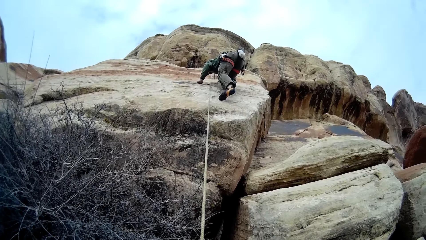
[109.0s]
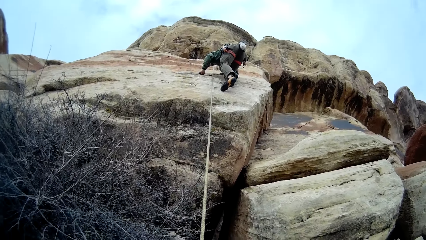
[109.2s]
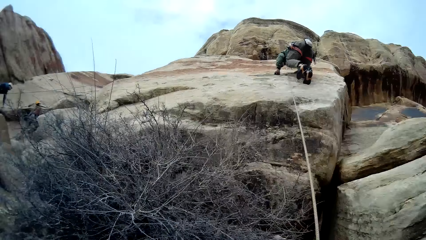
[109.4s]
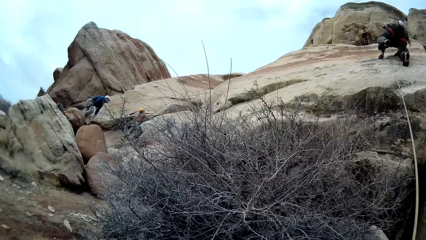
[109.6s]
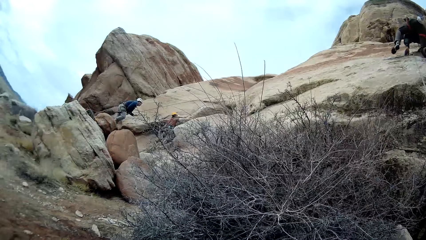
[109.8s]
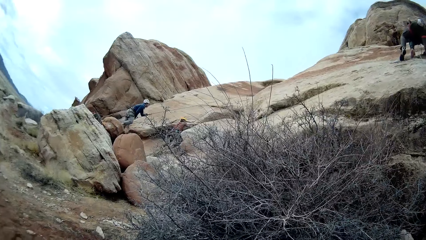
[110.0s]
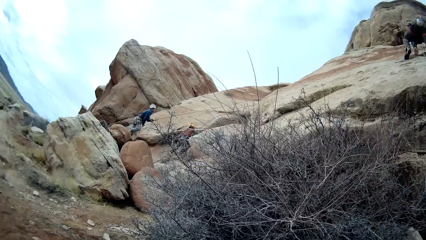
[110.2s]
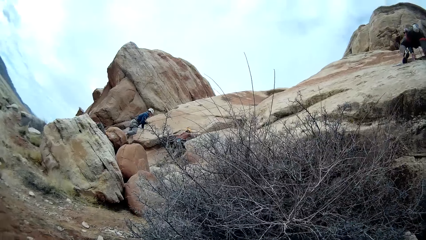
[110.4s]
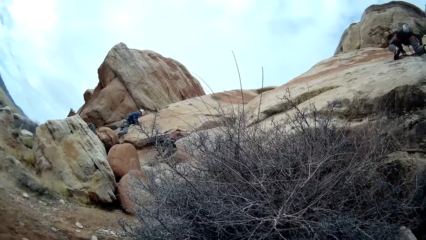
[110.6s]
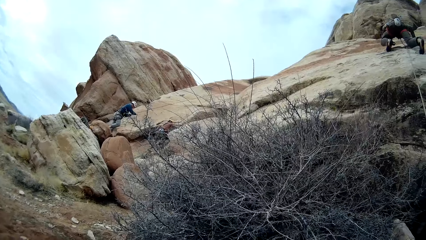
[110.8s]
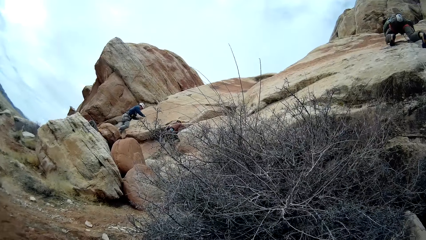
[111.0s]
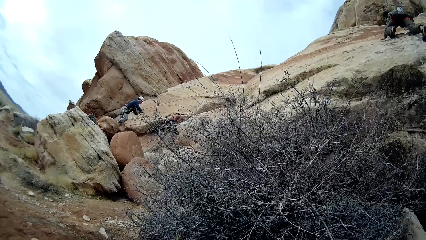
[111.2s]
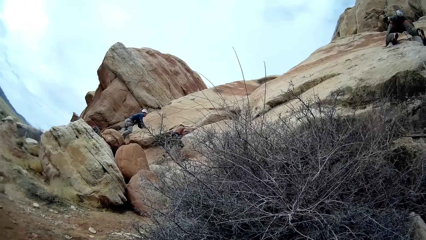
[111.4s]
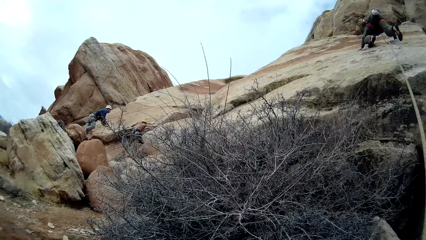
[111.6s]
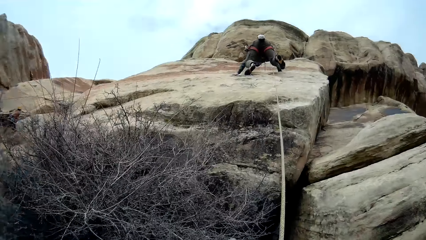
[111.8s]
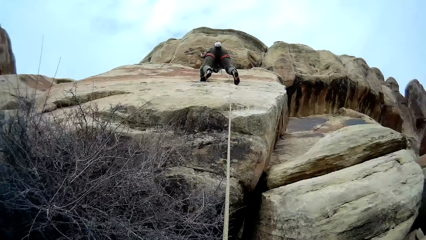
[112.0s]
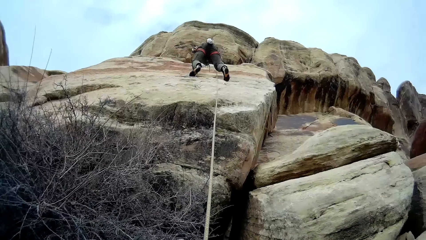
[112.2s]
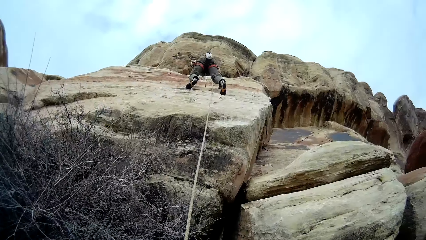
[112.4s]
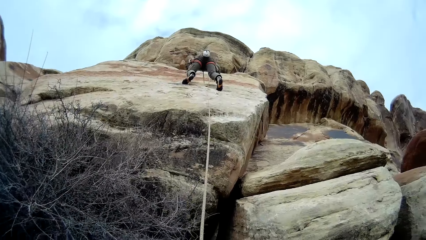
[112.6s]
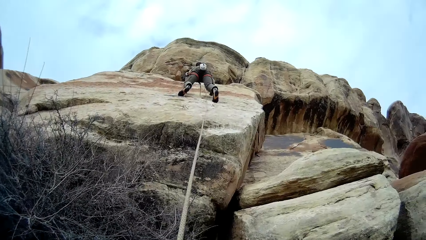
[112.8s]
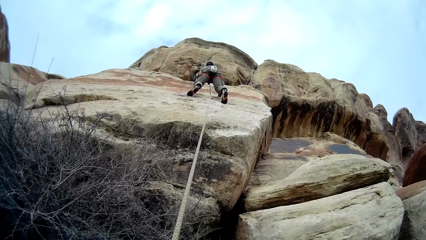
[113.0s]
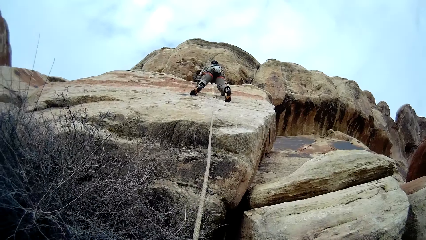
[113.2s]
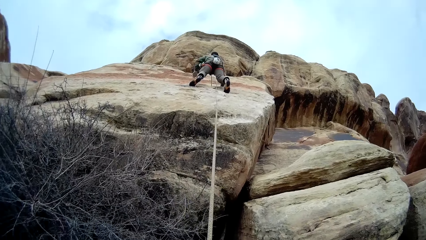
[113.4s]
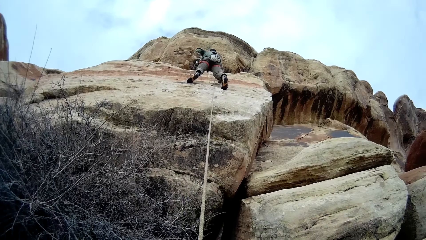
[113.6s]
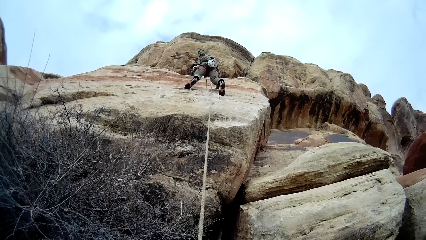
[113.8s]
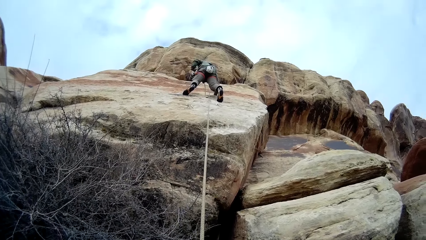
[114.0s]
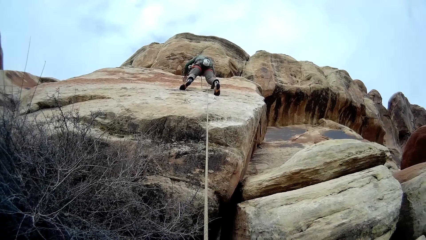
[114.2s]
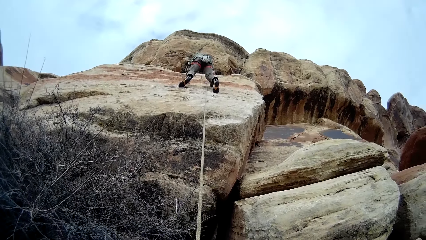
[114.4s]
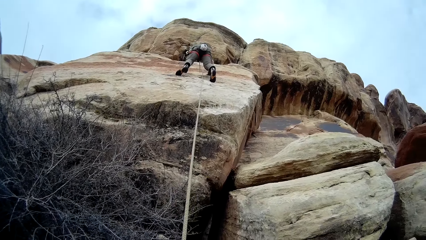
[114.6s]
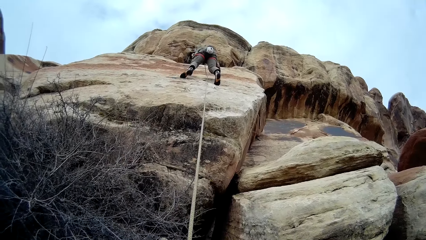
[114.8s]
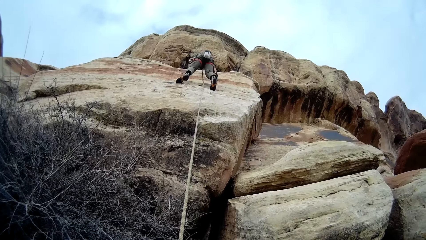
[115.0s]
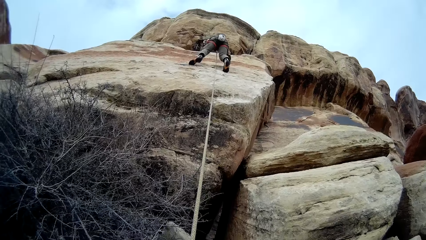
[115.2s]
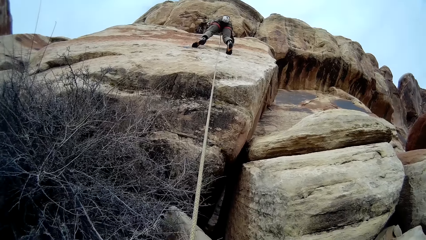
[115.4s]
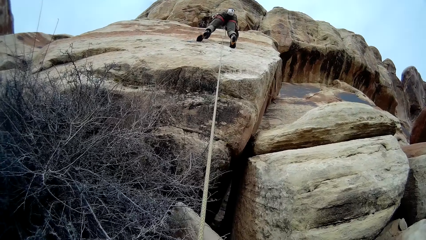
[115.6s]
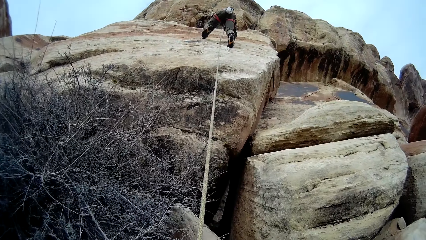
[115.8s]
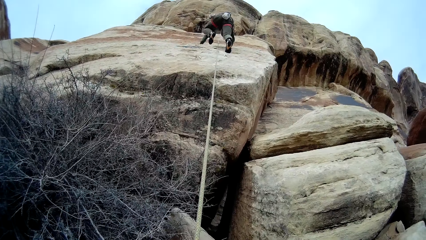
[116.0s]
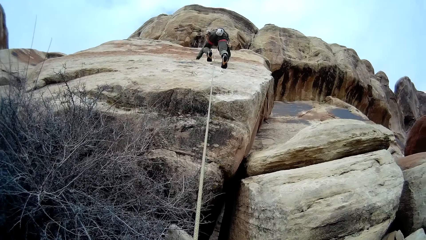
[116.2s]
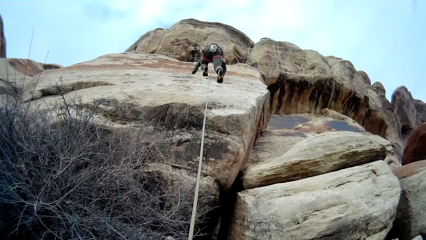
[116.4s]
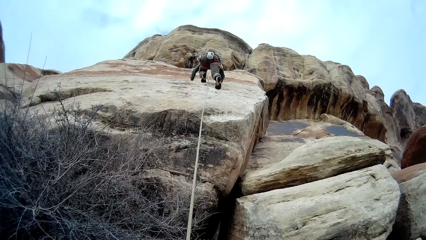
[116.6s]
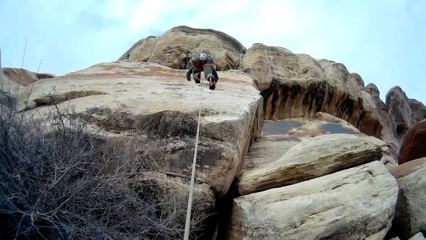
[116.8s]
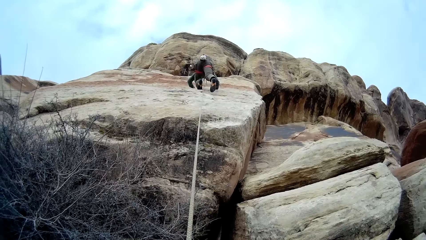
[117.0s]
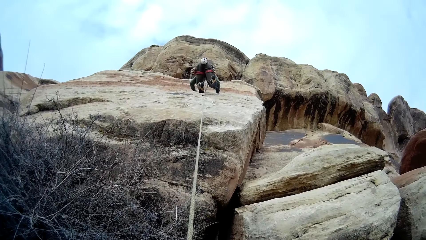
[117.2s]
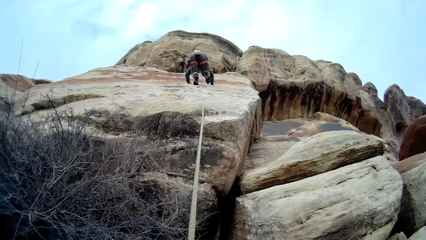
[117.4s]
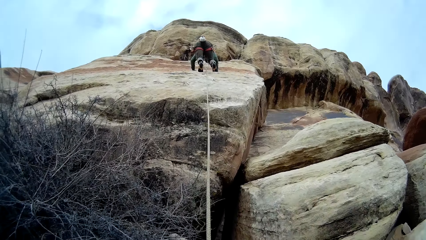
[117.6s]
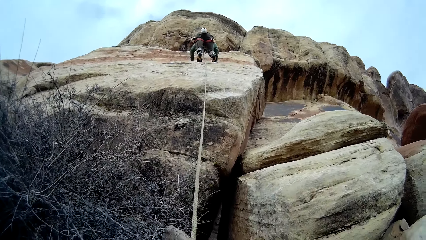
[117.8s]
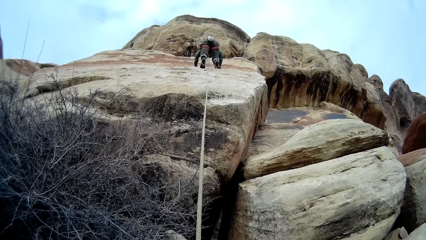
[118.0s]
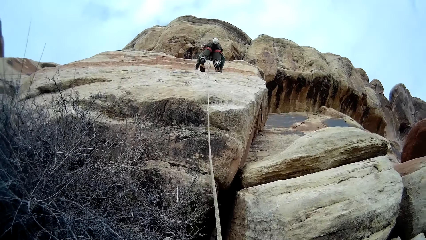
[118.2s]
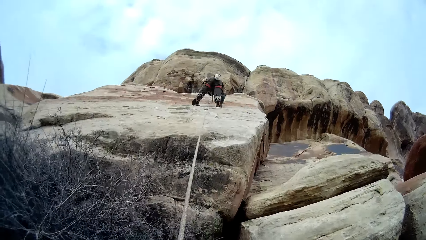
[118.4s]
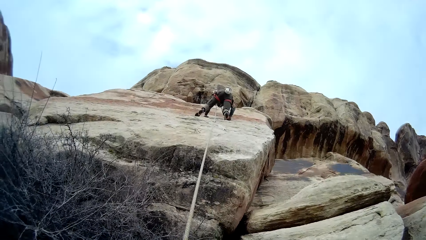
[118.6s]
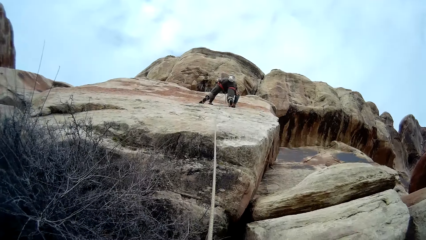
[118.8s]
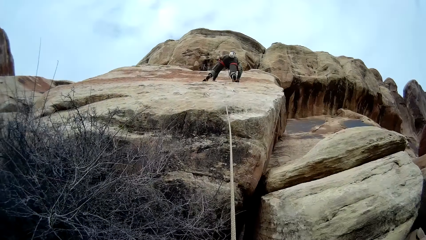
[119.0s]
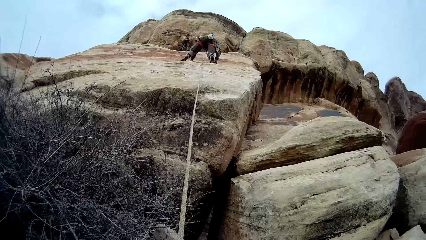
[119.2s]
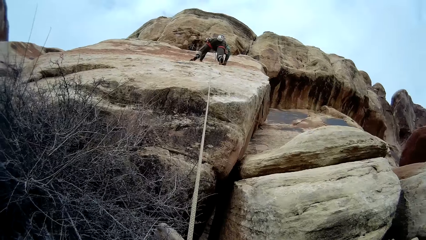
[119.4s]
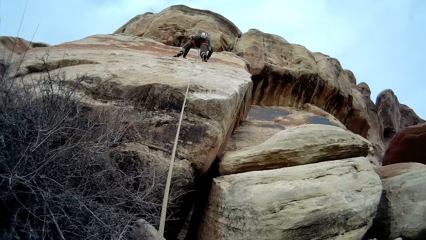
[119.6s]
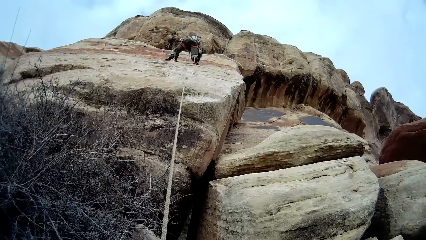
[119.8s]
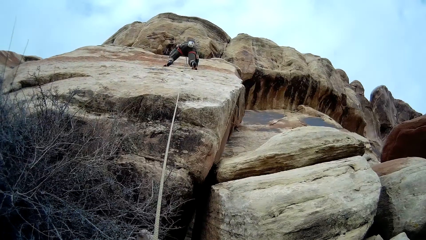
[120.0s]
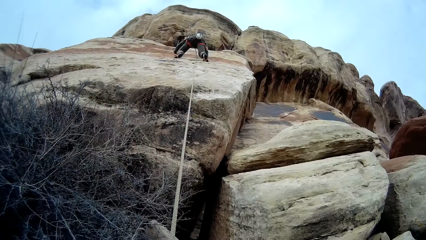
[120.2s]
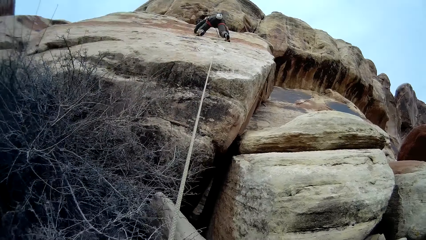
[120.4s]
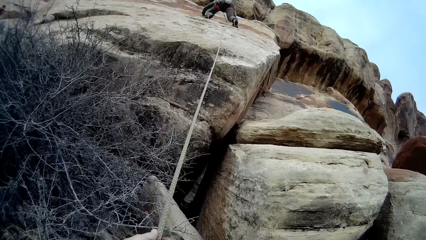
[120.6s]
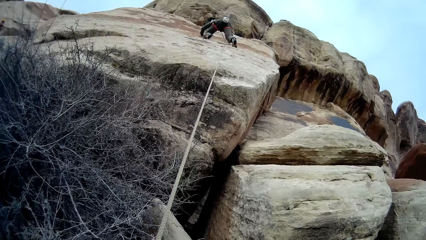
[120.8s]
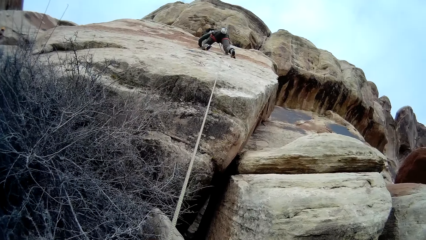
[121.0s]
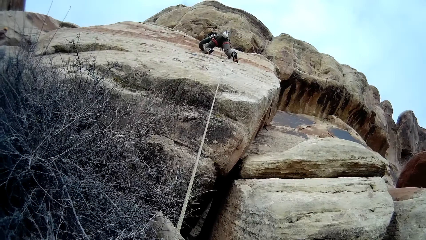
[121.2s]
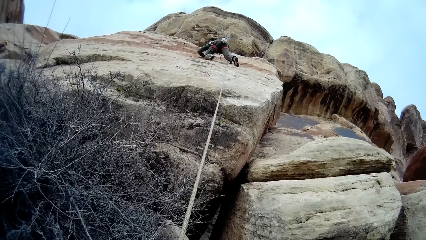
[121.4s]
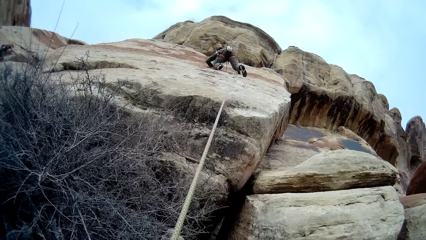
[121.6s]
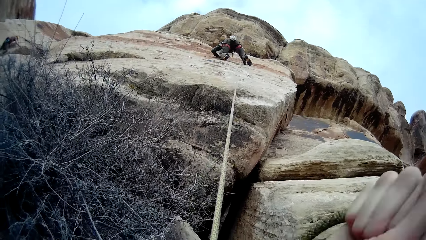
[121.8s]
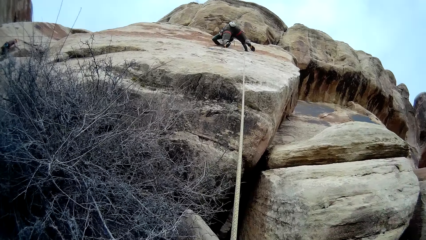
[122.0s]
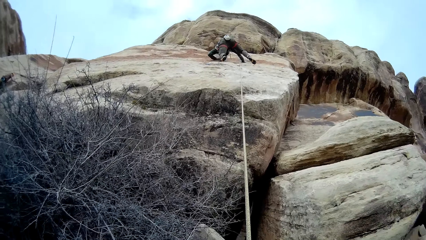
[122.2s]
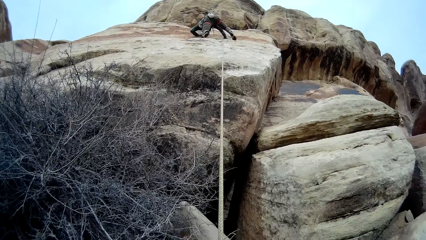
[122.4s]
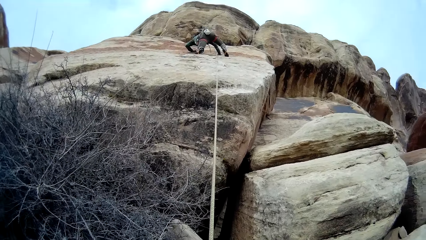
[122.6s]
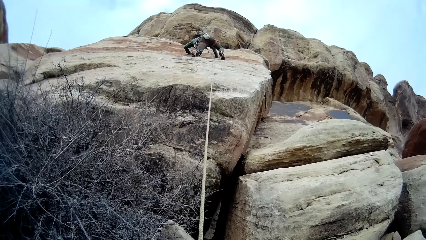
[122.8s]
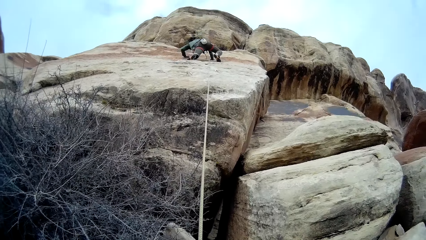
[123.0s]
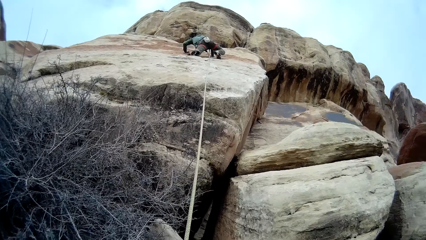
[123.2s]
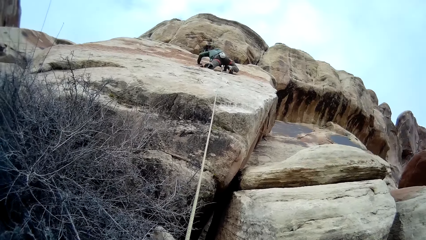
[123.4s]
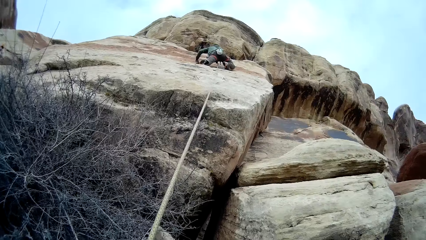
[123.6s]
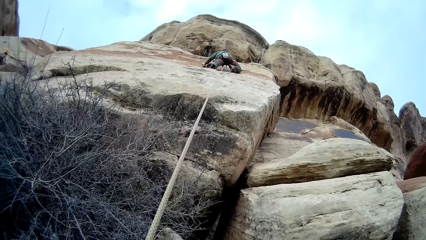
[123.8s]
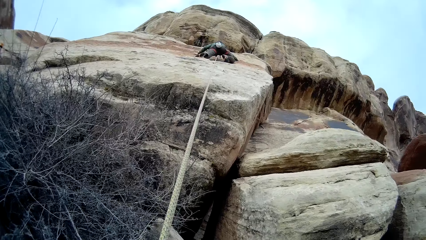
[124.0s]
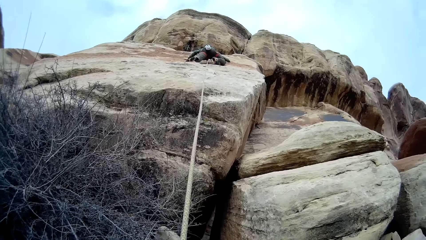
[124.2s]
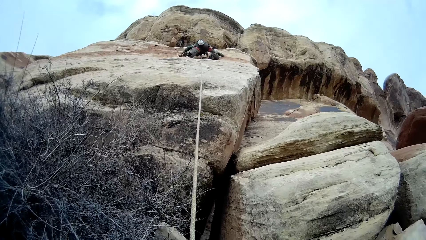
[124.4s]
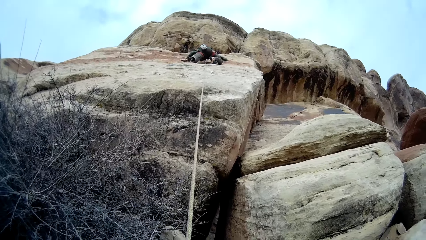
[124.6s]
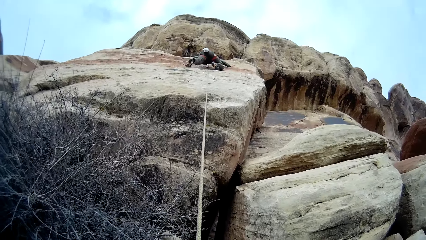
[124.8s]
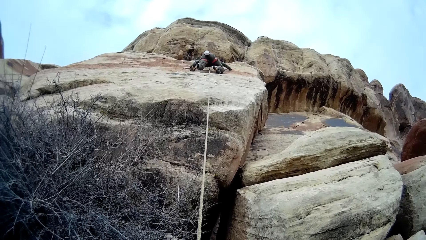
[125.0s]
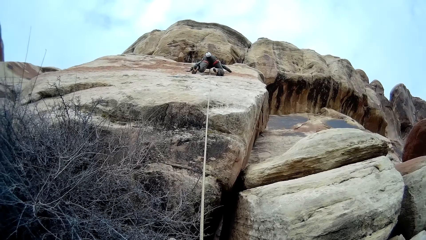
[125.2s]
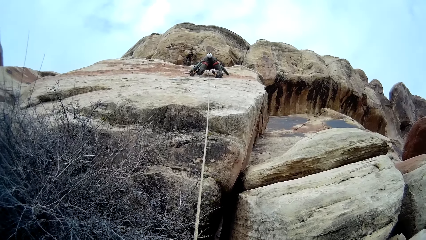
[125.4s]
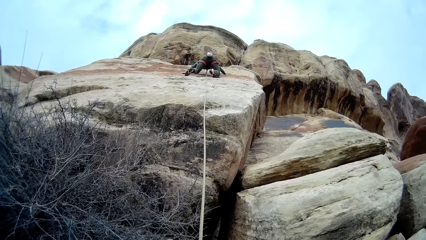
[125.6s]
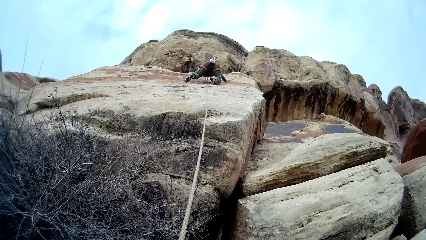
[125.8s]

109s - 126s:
A man moves around on a rock. Another man climbs on a mountain. A third man climbs on the mountain. The first man holds a rock with a hand. The camera wearer adjusts a rope with a hand. The first man climbs on the mountain. The camera wearer looks around the mountain.
